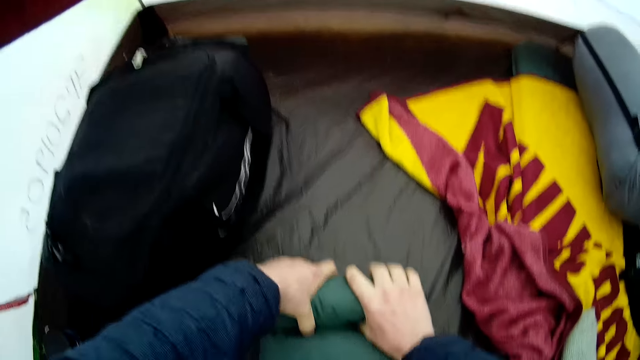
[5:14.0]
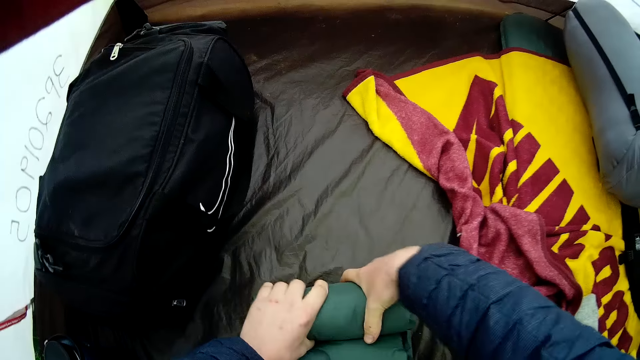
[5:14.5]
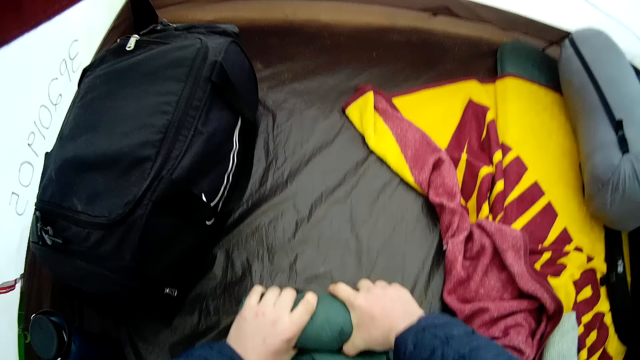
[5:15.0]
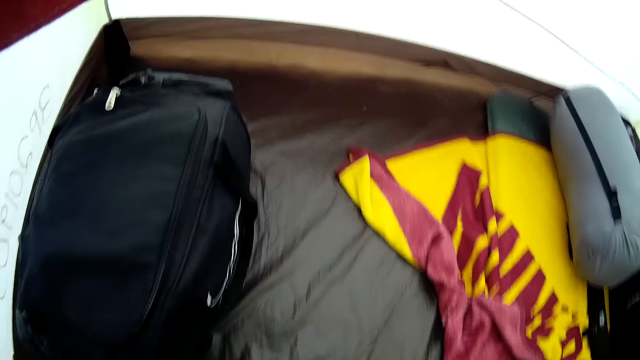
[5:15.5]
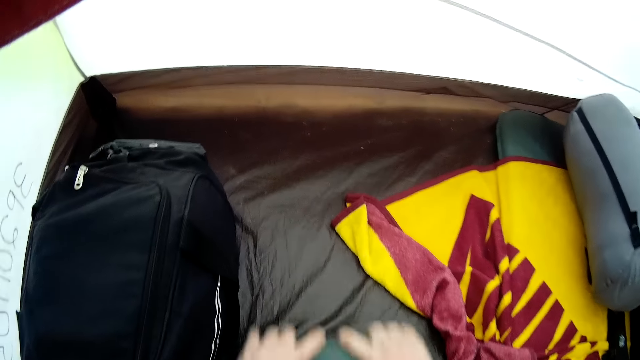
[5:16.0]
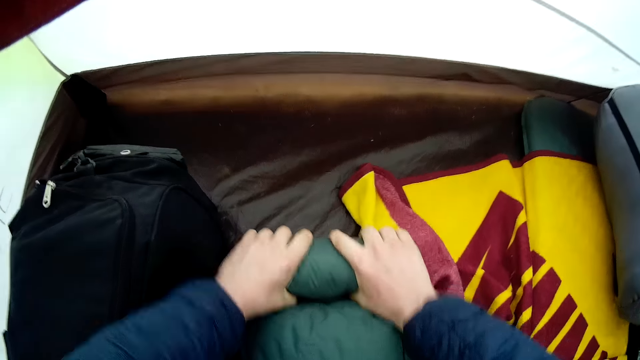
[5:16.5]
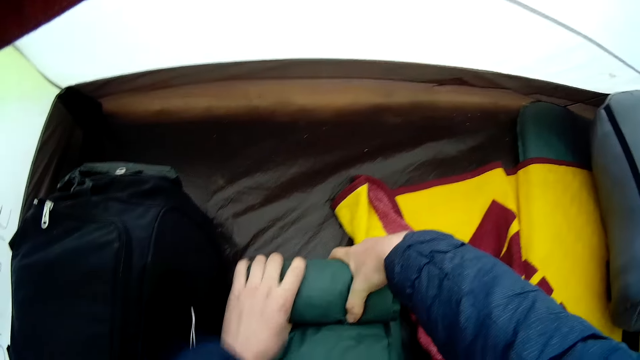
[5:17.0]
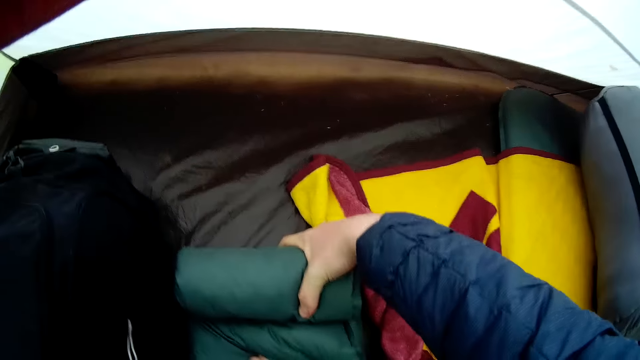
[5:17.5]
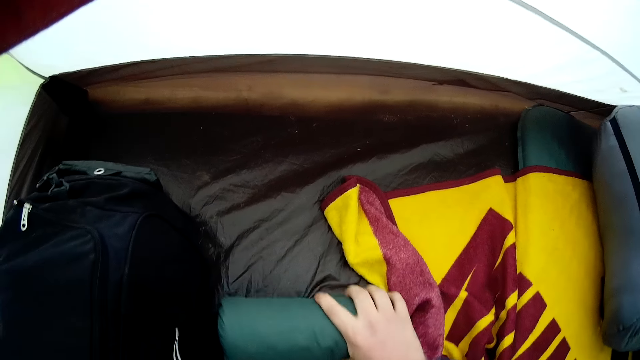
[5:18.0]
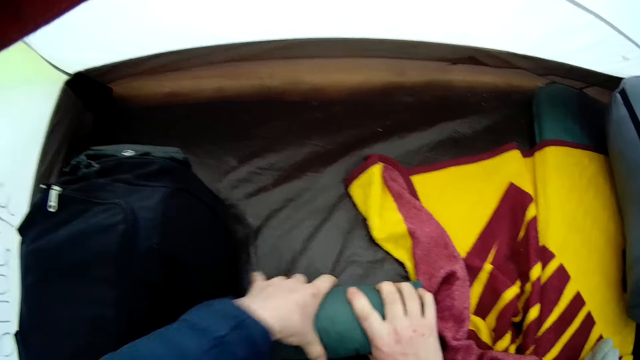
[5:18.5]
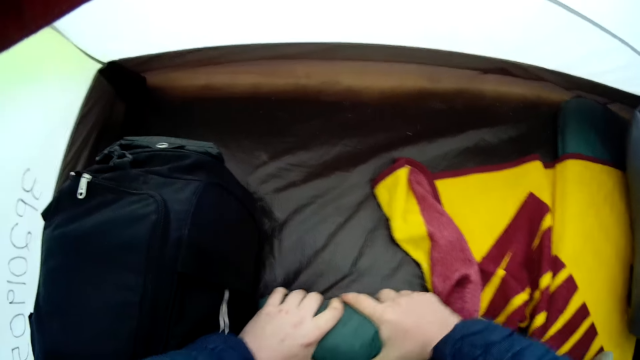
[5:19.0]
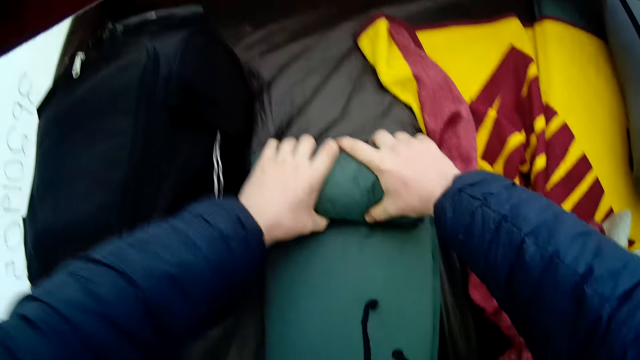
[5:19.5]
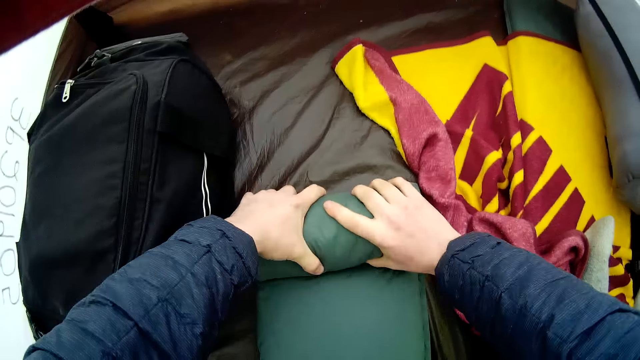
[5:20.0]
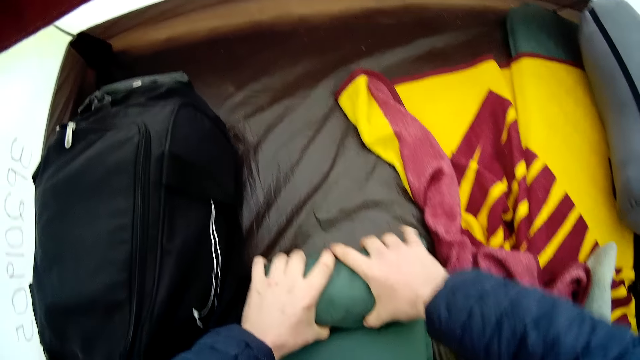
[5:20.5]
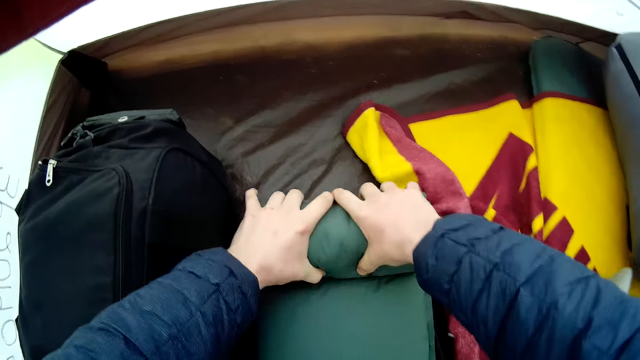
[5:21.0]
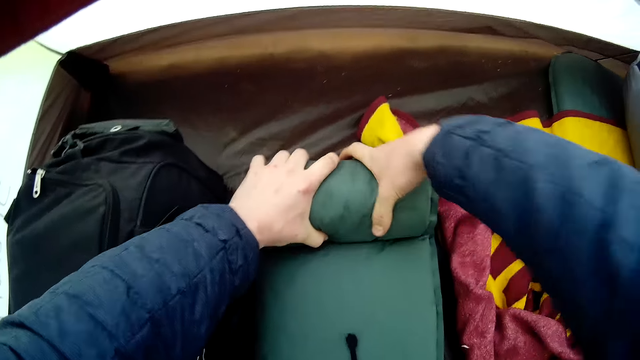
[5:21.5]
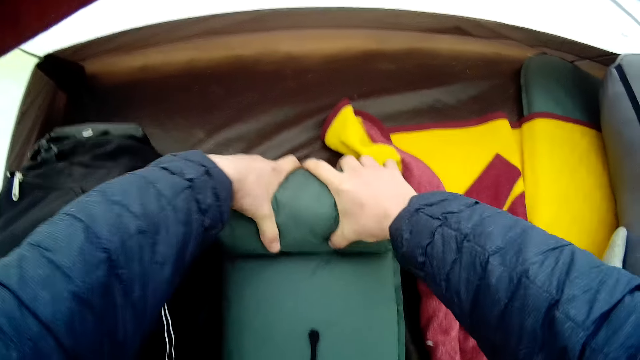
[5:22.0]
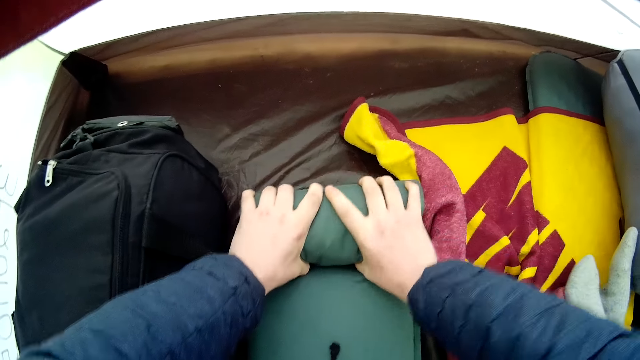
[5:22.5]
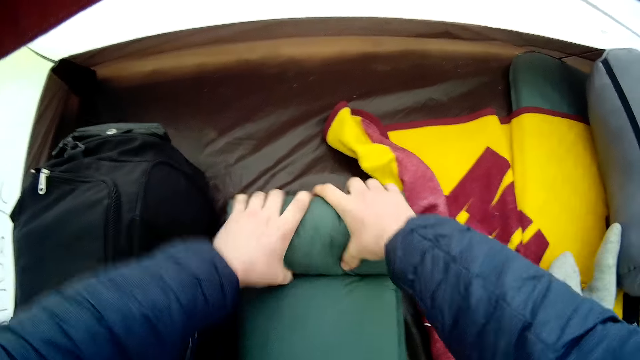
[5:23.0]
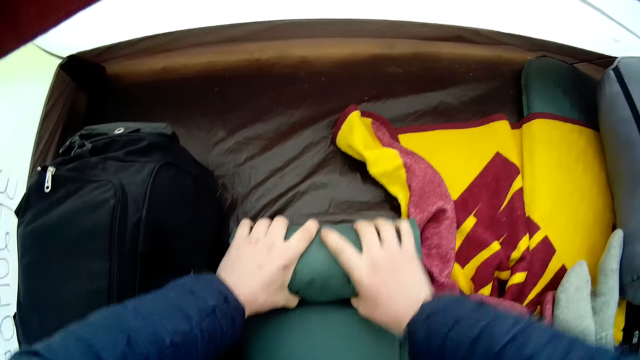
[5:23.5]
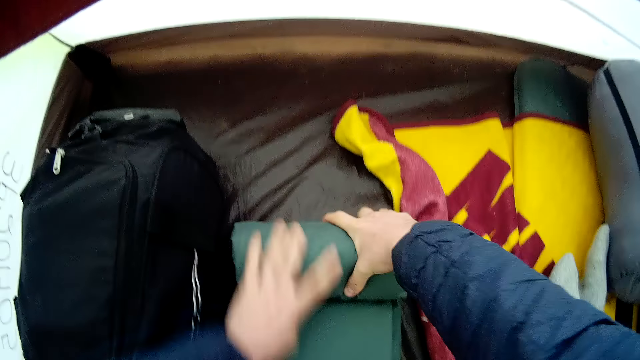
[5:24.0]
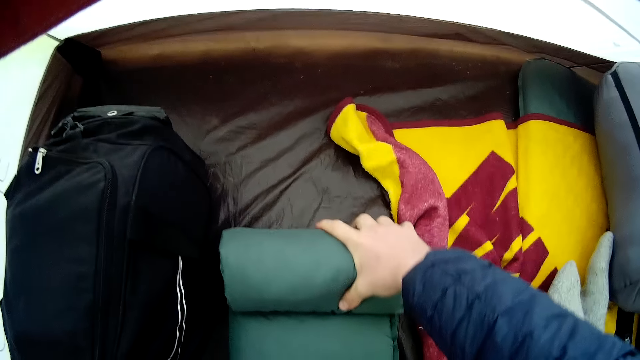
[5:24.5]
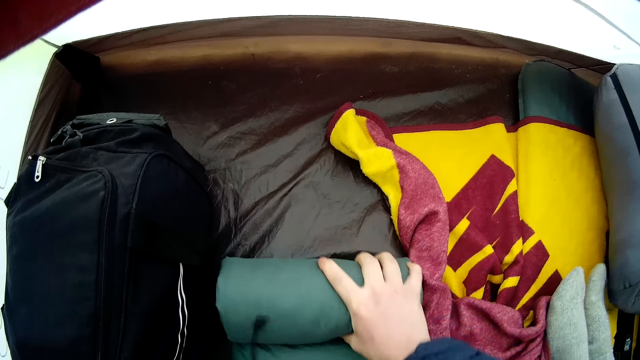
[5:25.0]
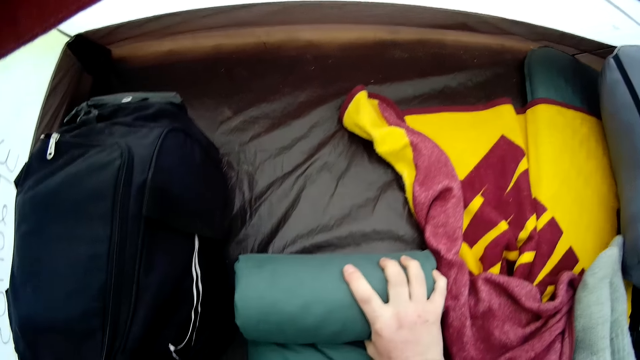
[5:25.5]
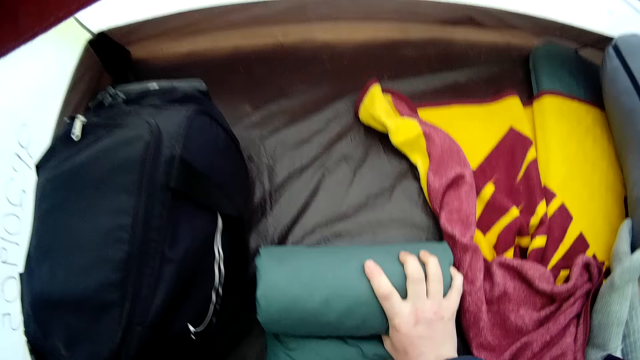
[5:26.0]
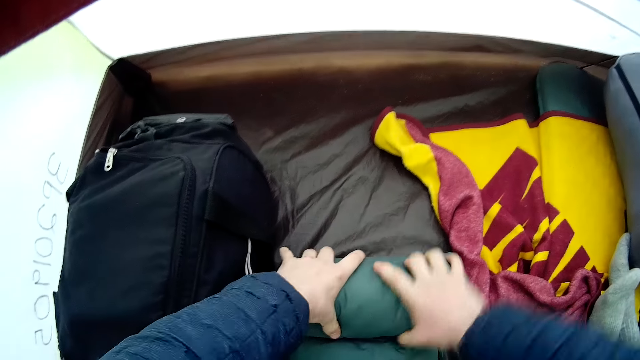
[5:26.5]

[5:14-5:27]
The camera wearer moves the pillow. They move their hand to the pillow. They move the pillow. They fold the pillow.

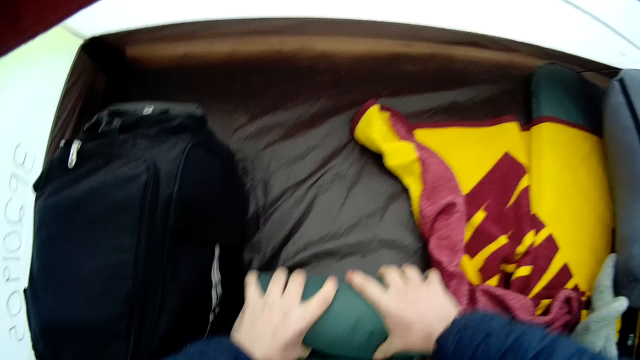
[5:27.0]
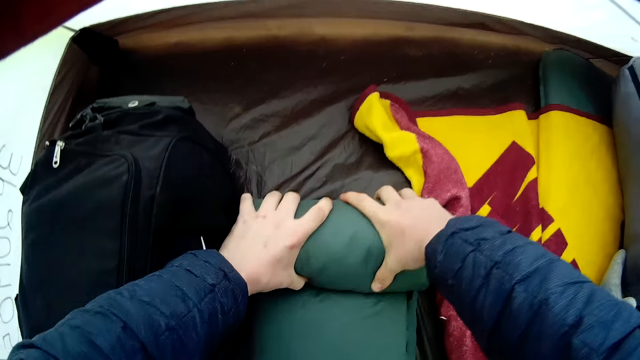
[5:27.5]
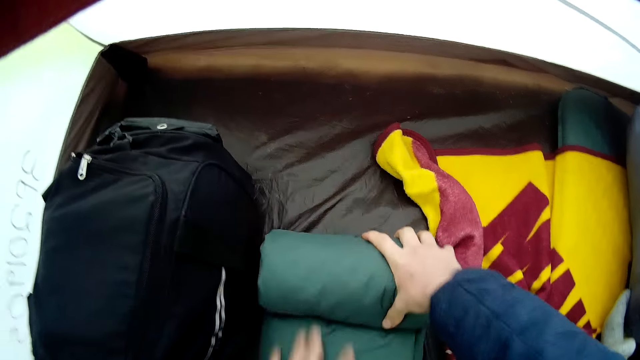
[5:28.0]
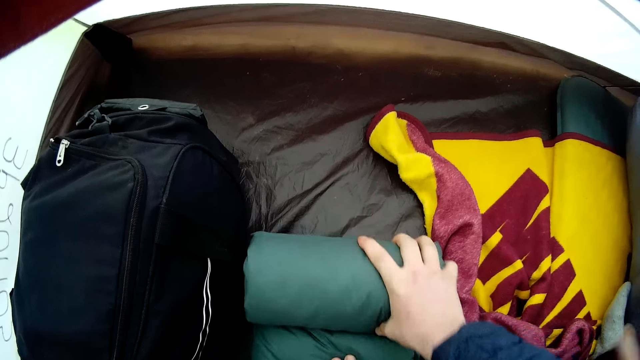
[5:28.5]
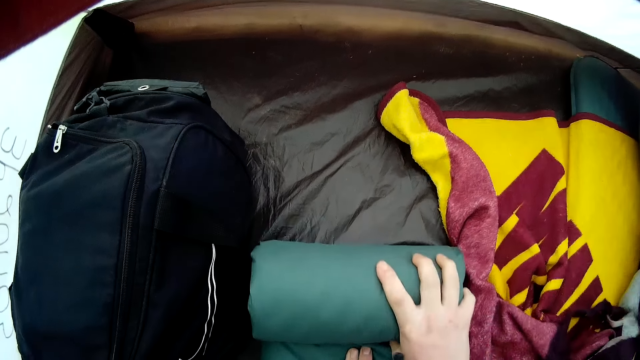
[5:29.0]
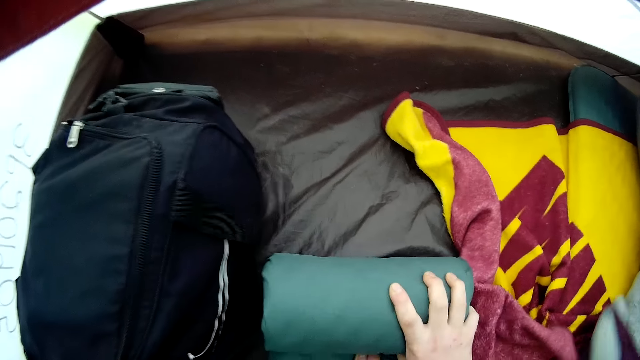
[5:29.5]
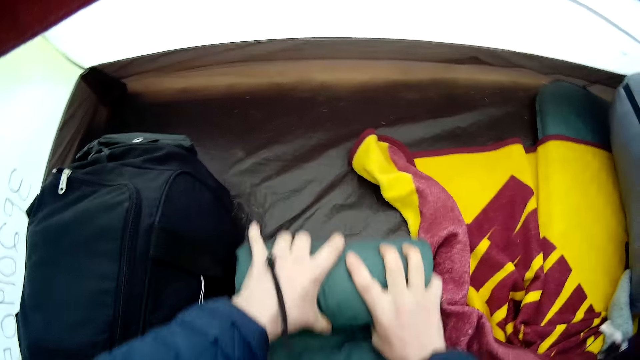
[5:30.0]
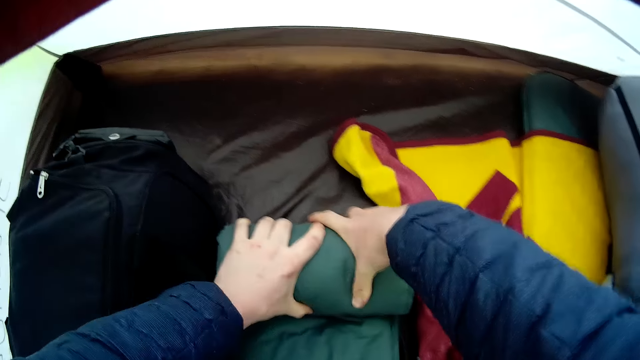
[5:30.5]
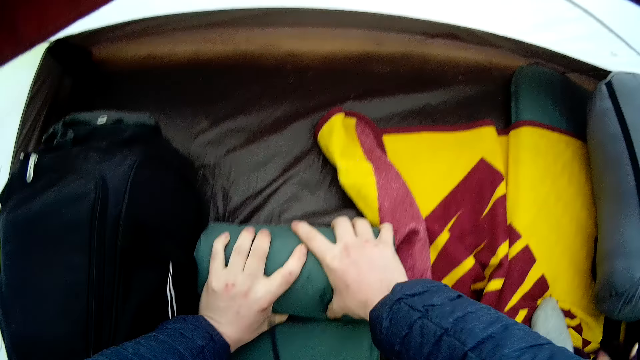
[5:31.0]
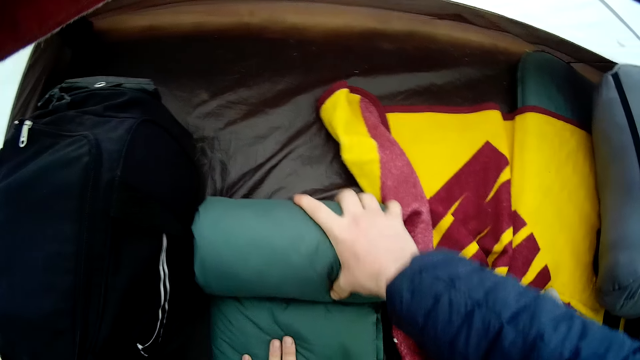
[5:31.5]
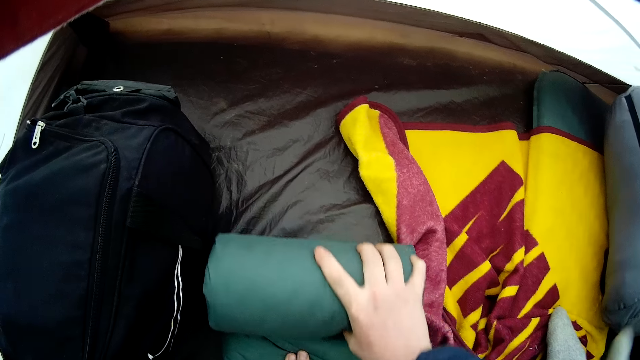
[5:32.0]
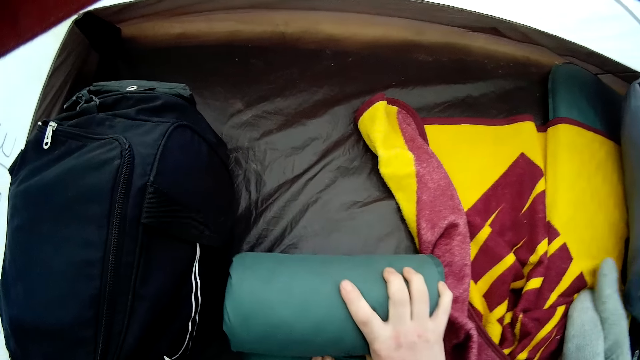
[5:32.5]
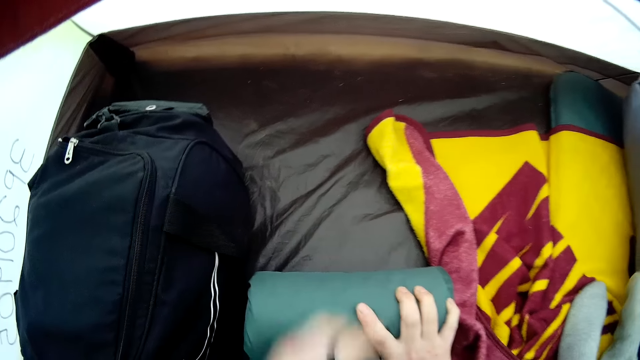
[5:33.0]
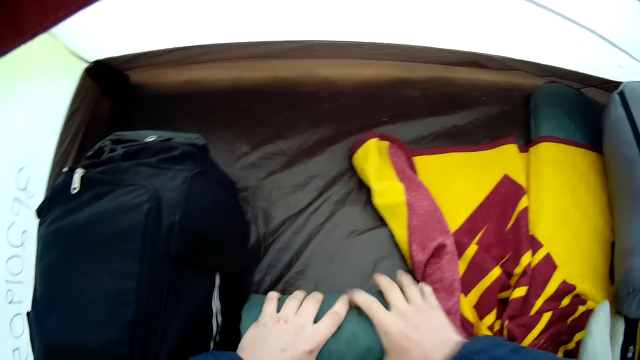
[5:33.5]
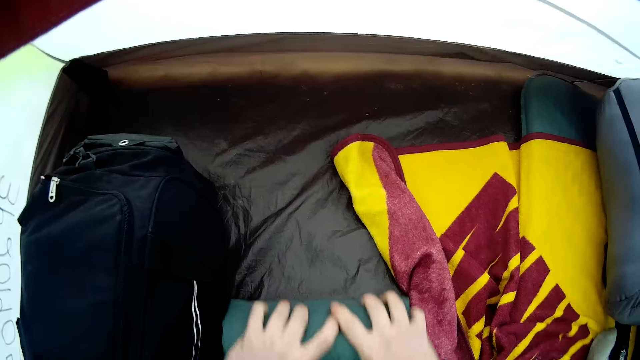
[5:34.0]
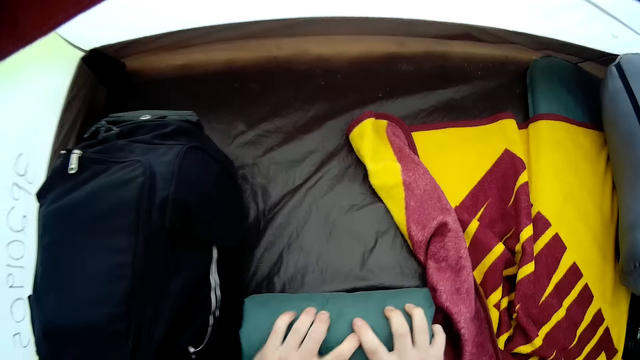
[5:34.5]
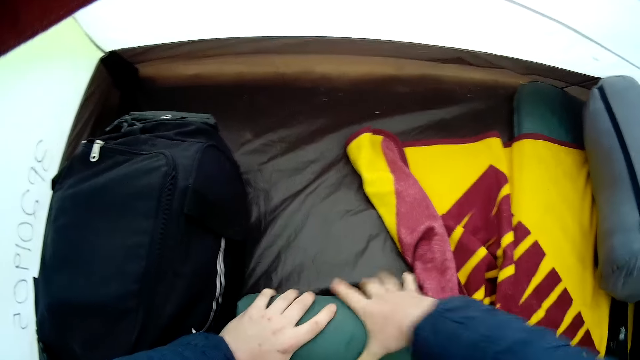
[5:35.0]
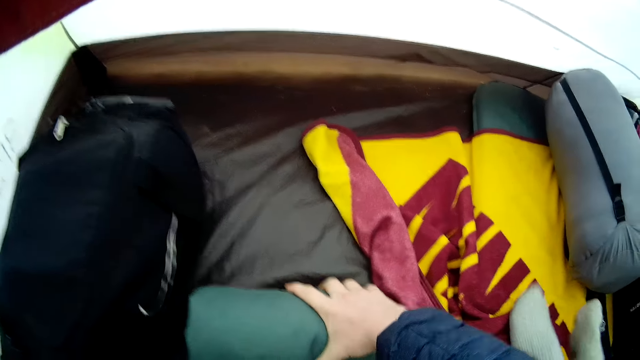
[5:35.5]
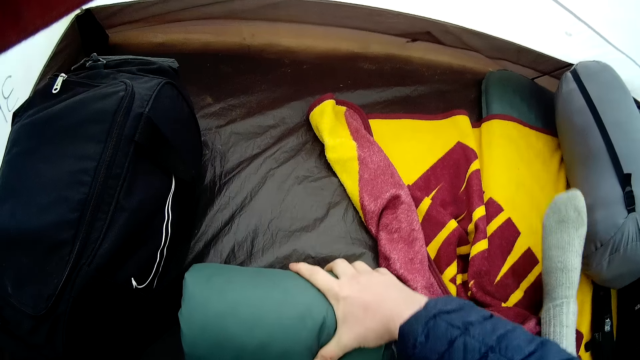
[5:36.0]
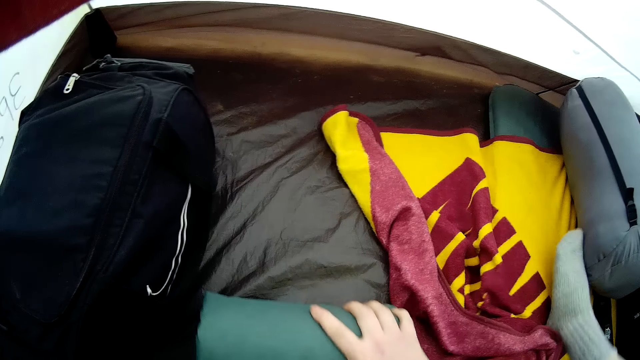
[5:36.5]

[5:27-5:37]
The camera wearer moves their hand to the pillow. A person moves the cloth. The camera wearer folds the pillow. The person holds the cloth and moves the leg.
